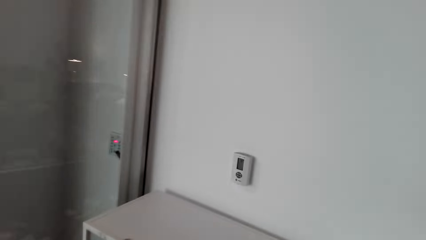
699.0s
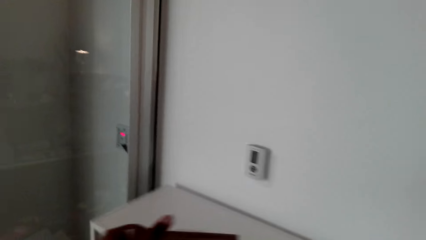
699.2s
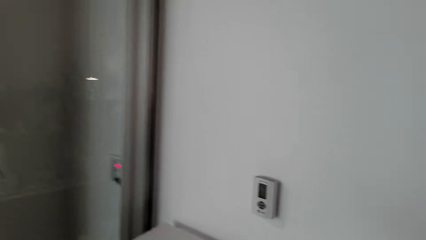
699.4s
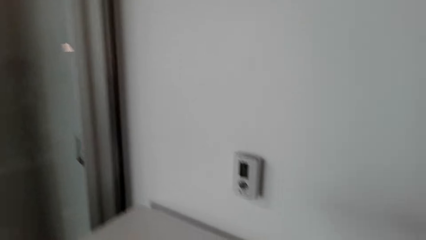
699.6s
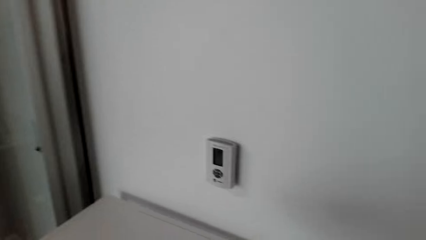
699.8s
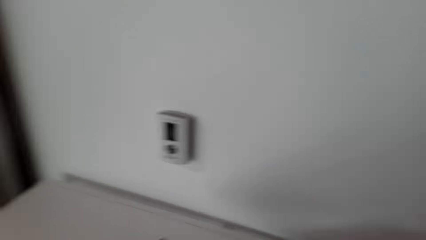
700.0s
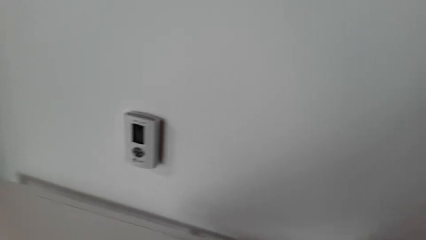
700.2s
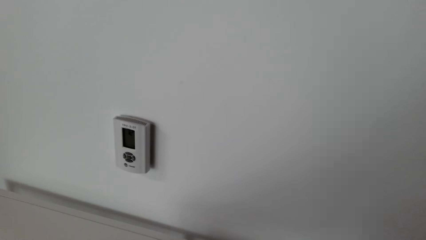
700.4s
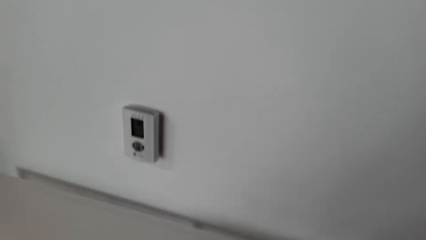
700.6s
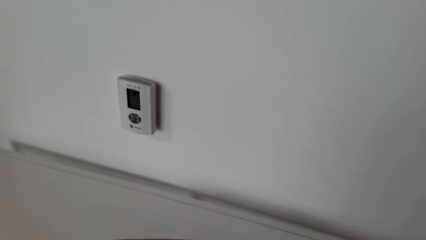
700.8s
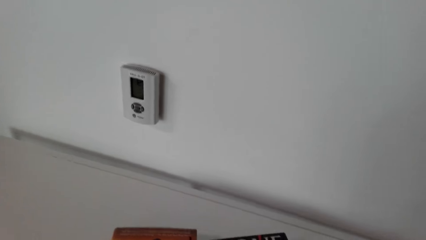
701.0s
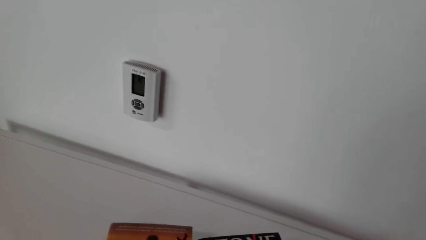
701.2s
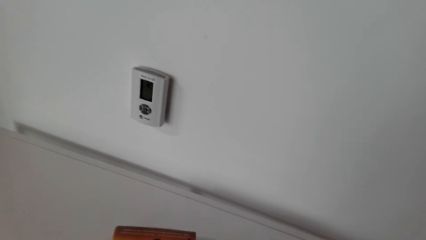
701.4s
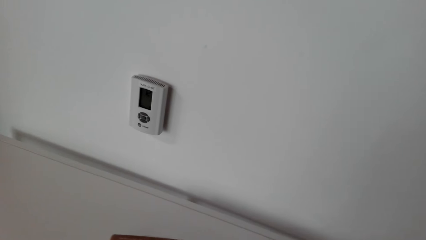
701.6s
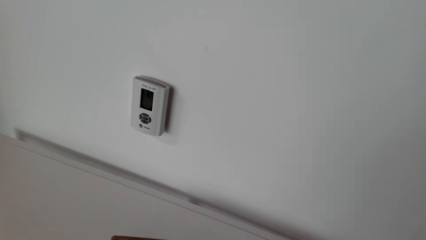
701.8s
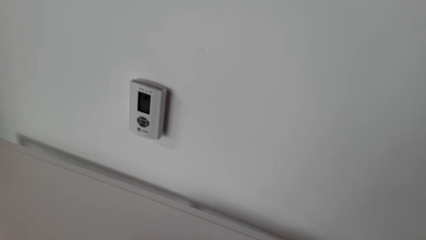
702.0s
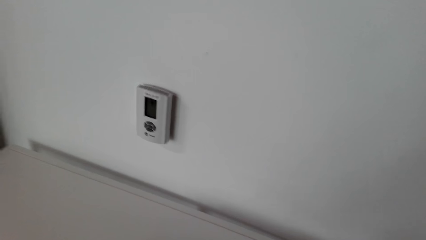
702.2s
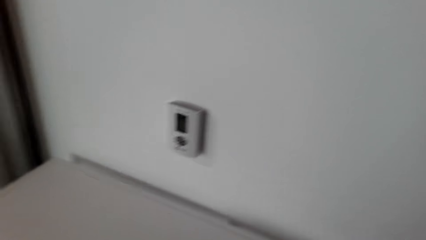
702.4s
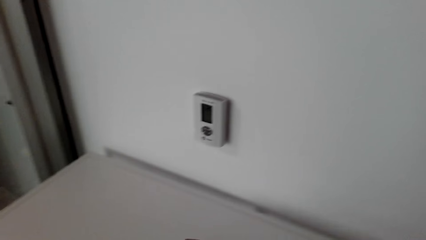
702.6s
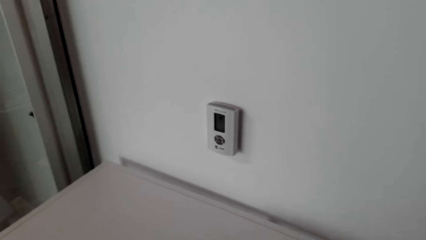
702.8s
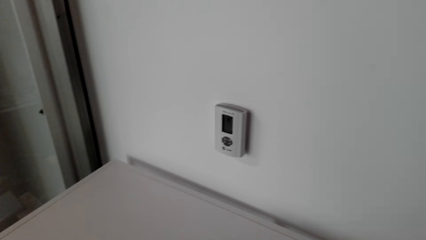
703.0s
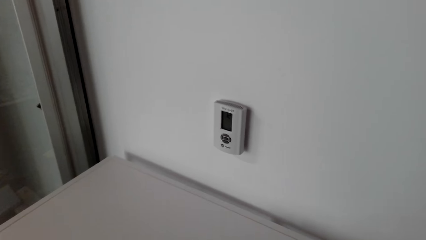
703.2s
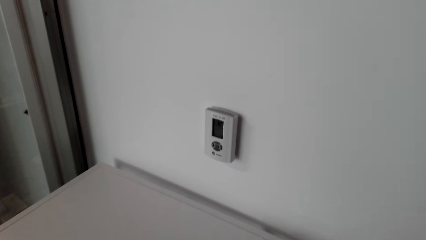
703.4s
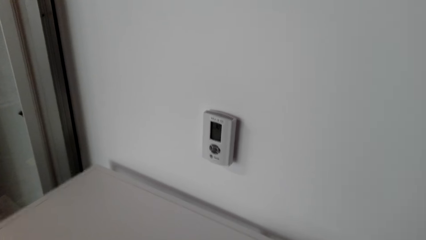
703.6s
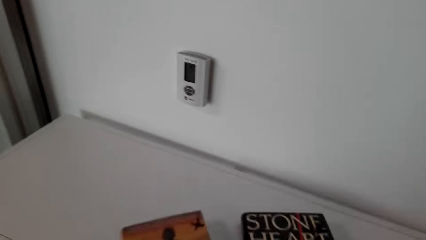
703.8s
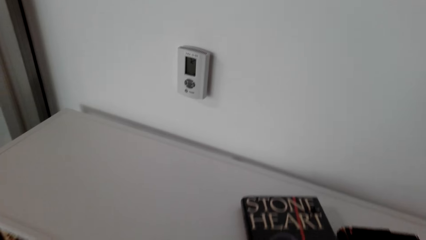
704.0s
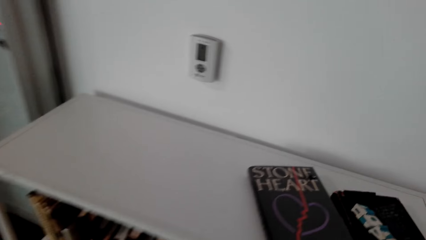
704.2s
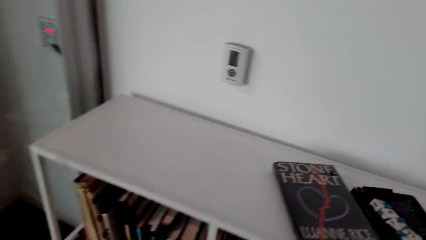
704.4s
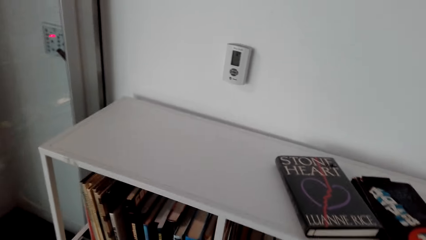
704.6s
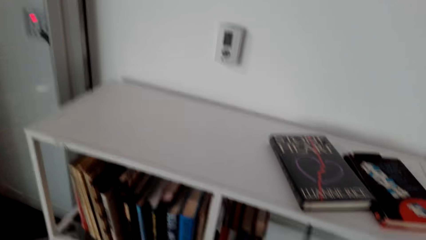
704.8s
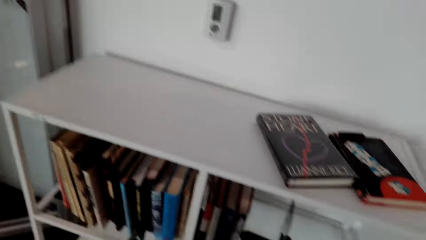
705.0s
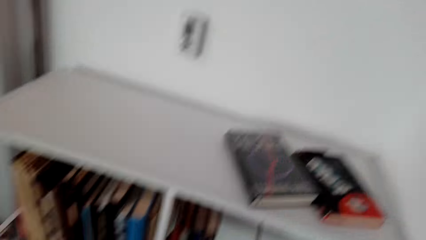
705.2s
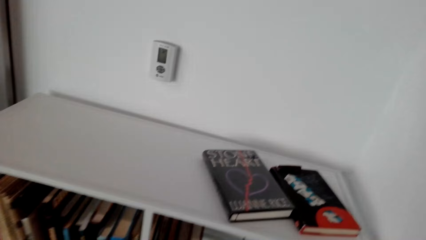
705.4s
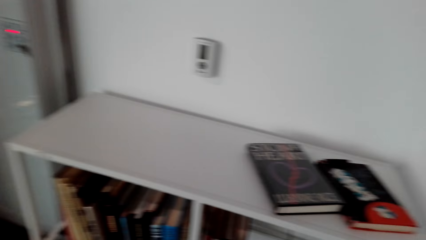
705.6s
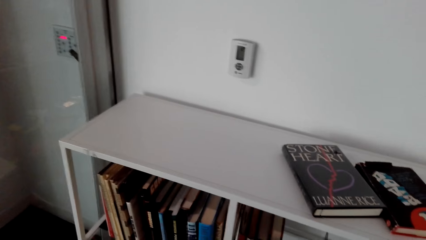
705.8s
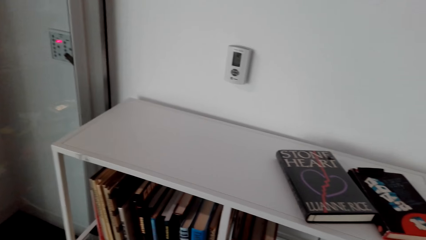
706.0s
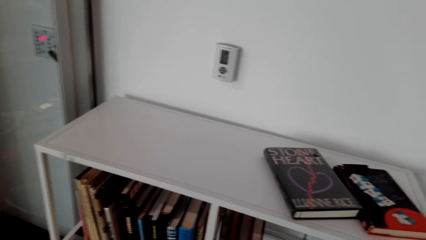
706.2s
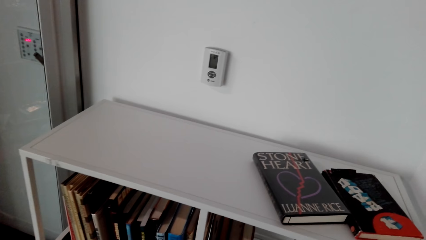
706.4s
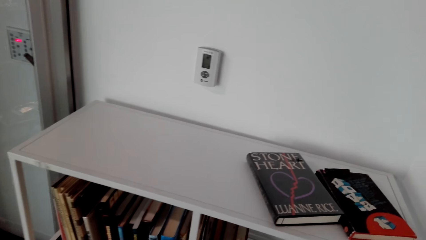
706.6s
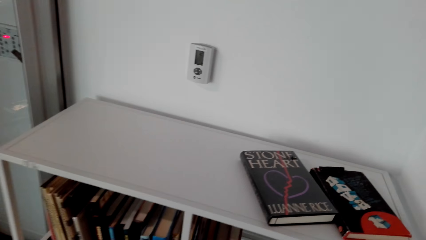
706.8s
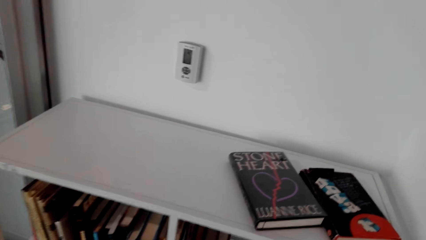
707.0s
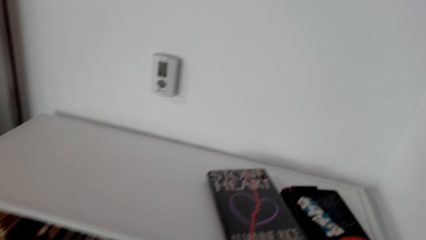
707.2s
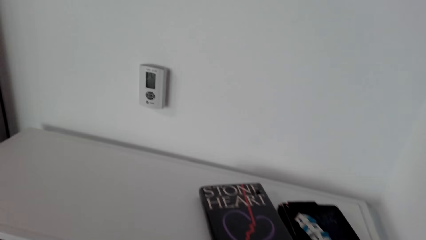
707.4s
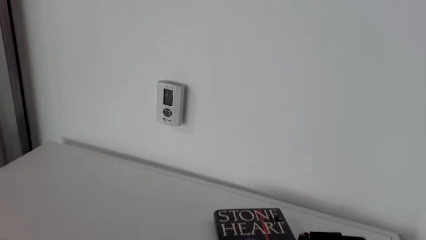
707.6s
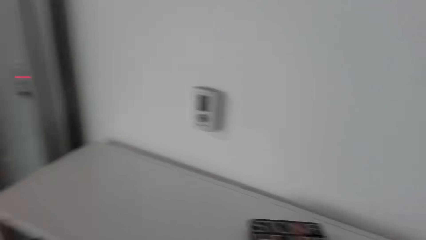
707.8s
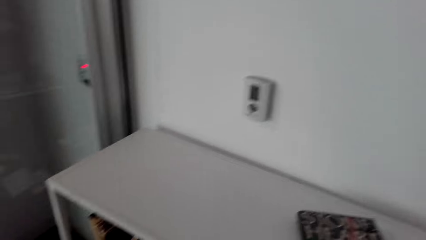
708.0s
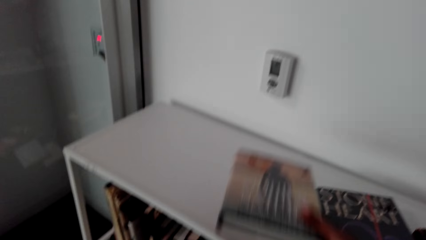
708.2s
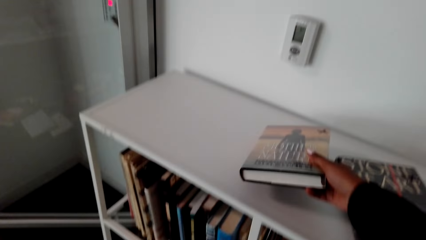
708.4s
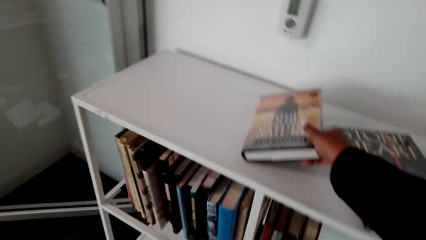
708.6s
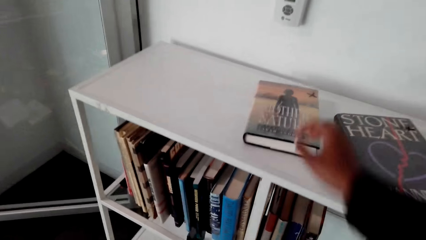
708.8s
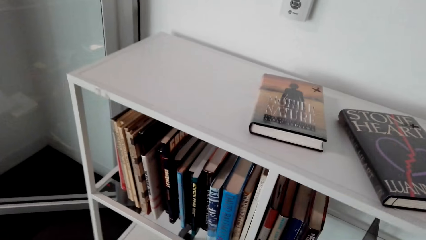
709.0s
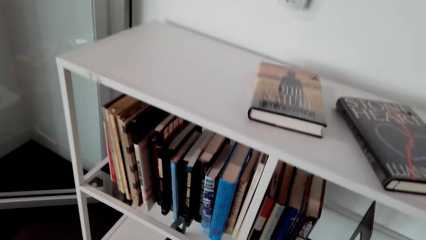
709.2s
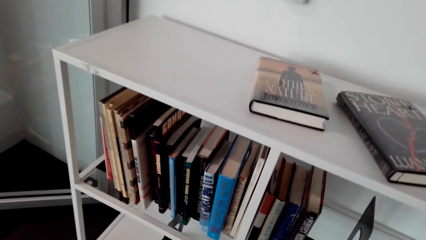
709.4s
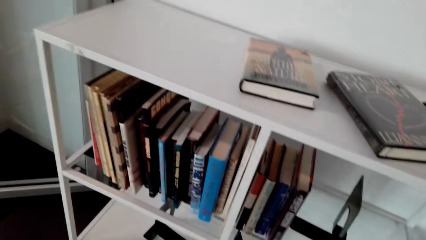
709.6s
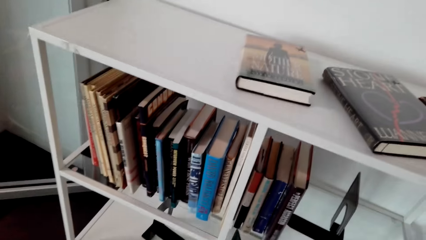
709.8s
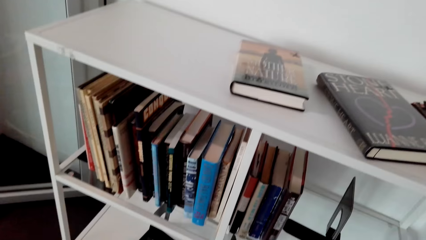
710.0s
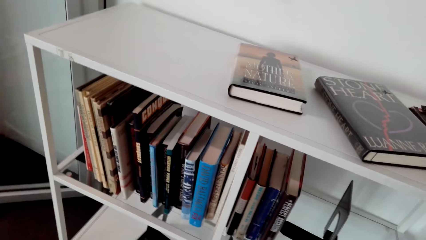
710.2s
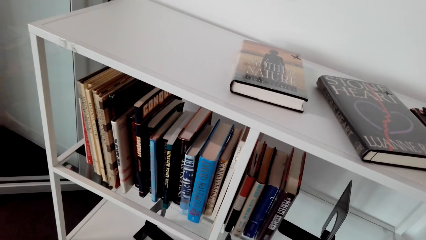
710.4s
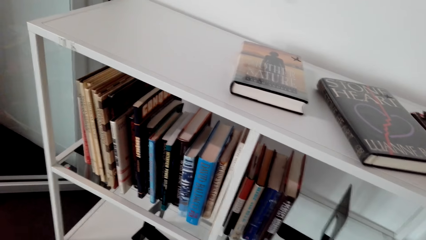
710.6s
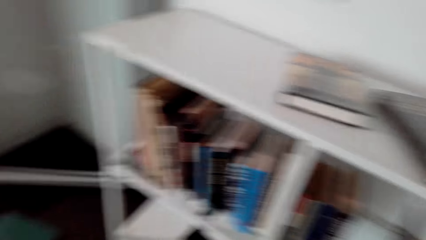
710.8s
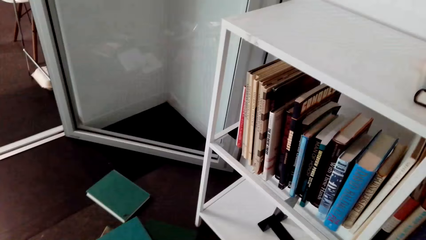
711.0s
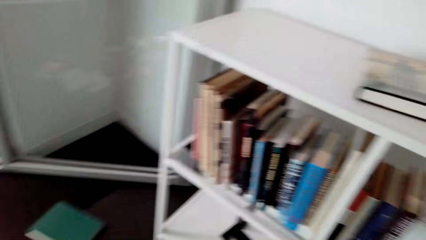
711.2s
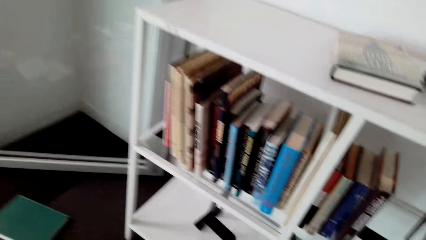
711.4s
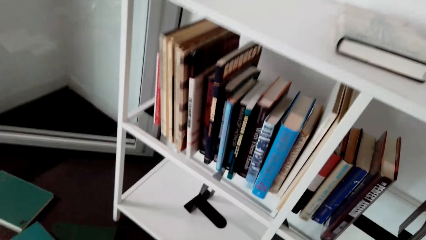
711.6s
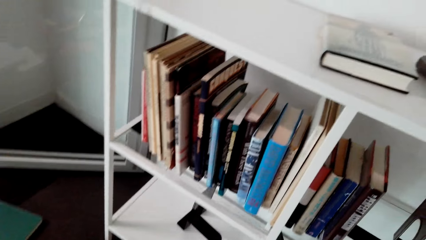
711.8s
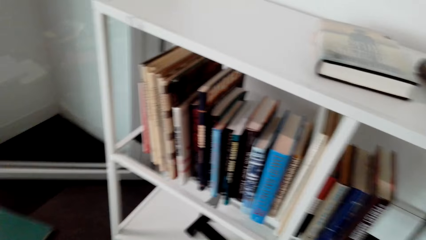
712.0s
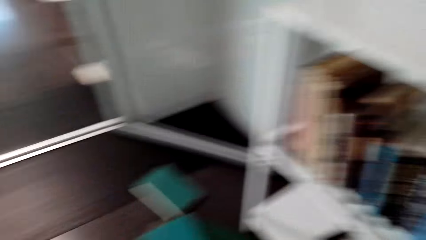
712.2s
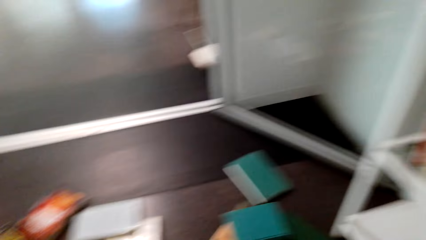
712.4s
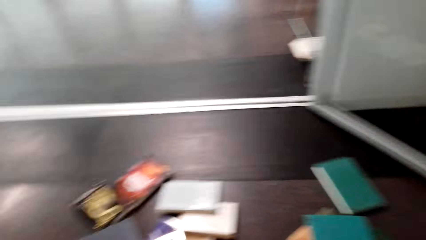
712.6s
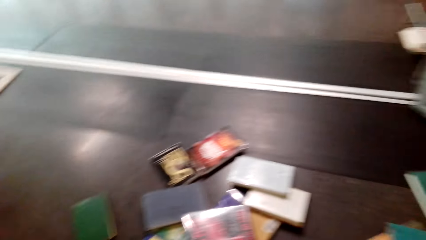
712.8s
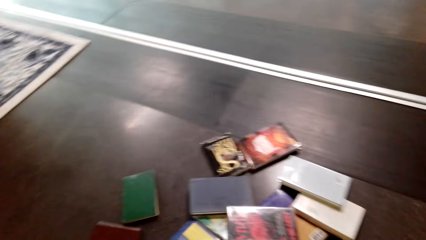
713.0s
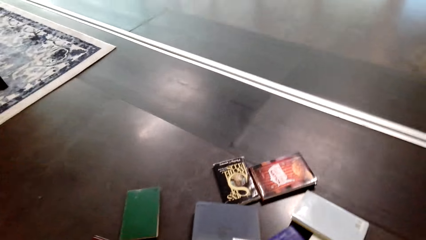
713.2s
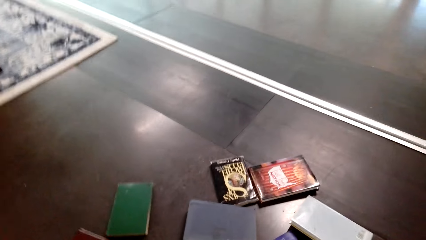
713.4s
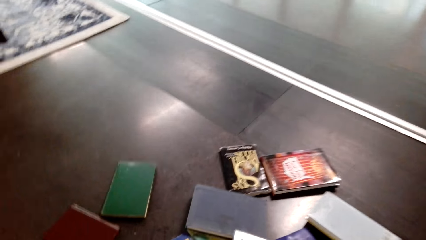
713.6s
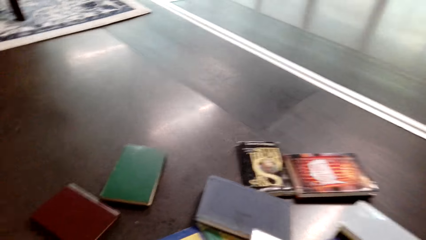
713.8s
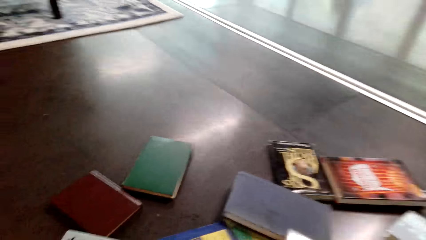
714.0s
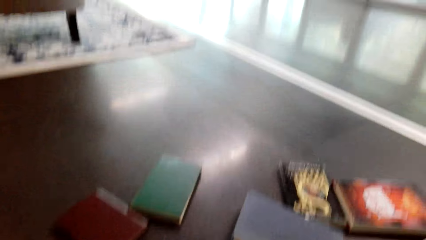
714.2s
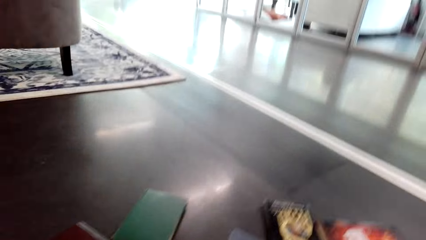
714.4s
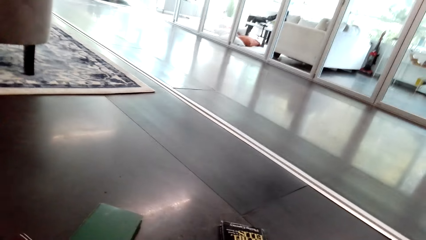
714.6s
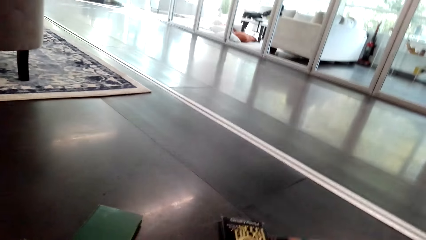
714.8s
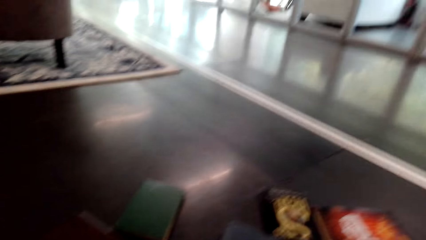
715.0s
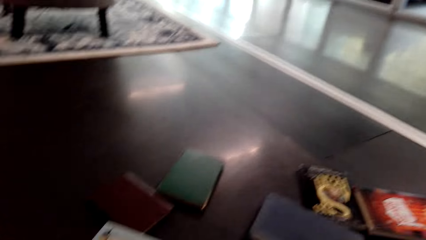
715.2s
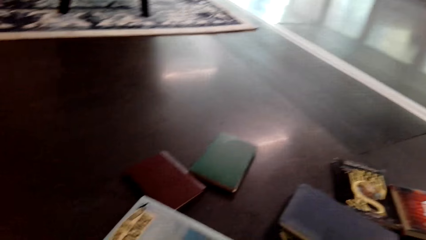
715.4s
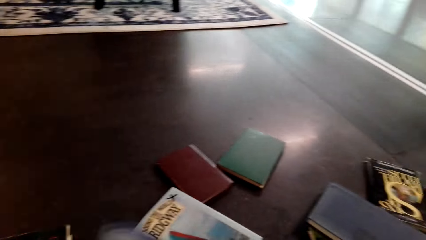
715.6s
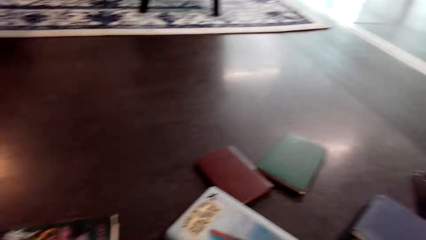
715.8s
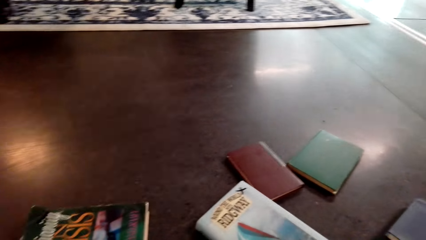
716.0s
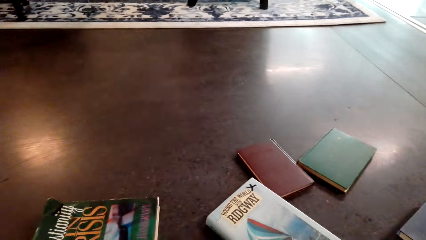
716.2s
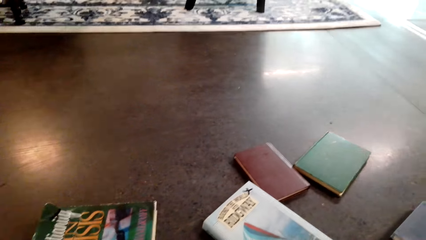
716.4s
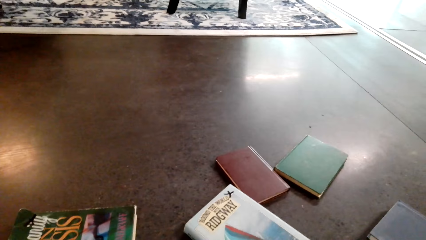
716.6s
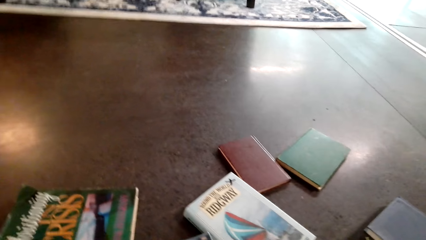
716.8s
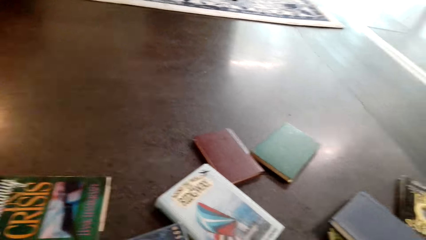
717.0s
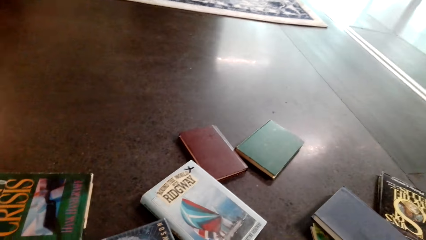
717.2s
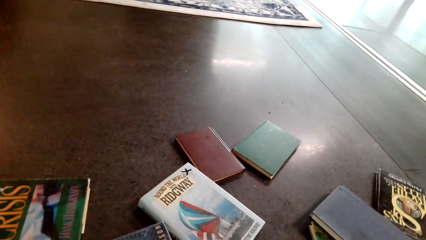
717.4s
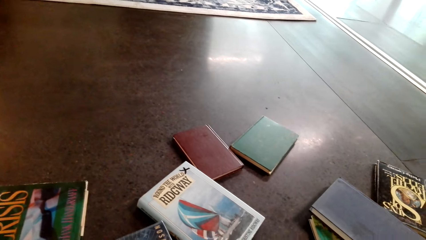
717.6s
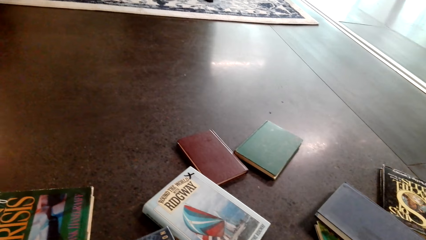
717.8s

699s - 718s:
The camera wearer arranges books on the shelf. They arrange books in the shelf. They place a book on the top shelf. They pick books from the floor.
